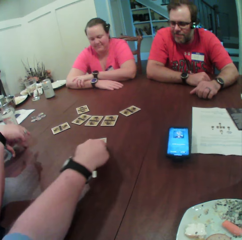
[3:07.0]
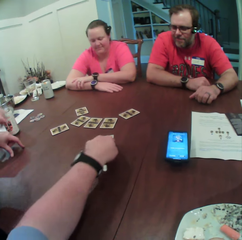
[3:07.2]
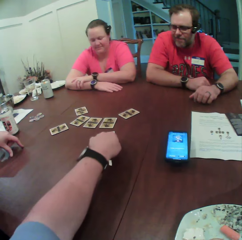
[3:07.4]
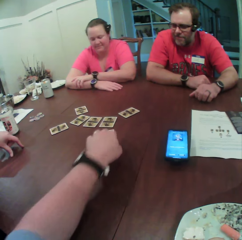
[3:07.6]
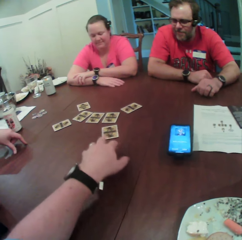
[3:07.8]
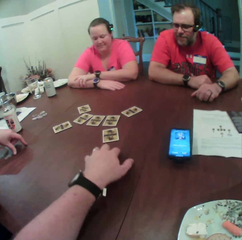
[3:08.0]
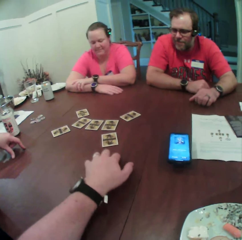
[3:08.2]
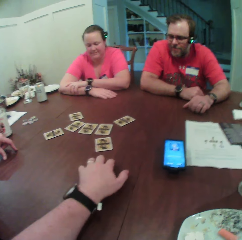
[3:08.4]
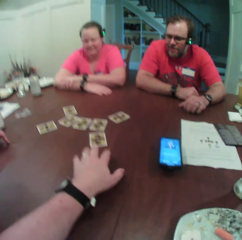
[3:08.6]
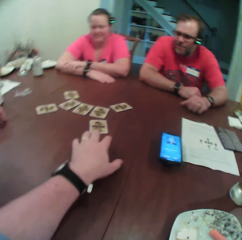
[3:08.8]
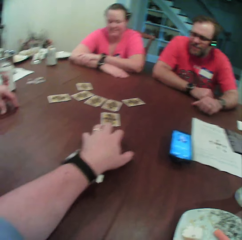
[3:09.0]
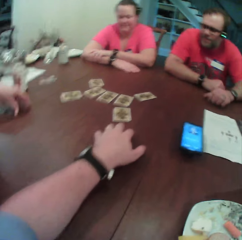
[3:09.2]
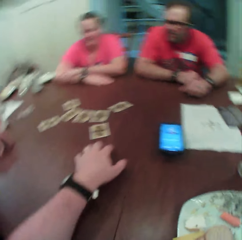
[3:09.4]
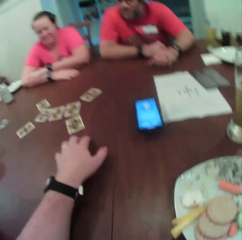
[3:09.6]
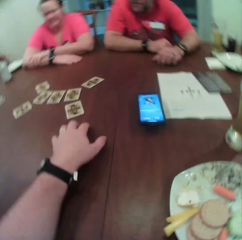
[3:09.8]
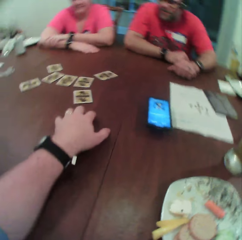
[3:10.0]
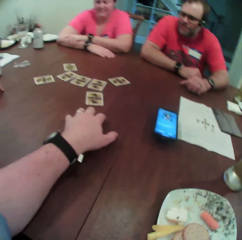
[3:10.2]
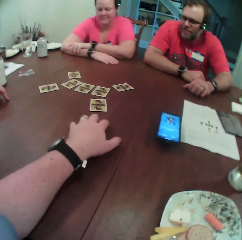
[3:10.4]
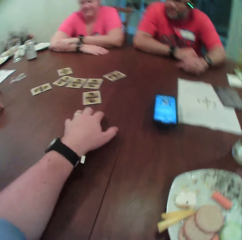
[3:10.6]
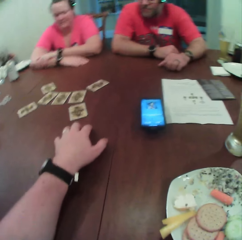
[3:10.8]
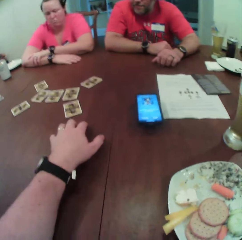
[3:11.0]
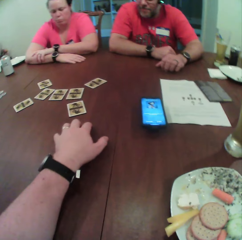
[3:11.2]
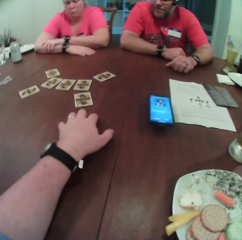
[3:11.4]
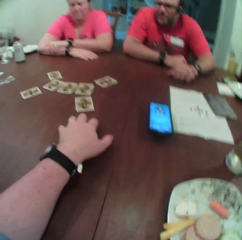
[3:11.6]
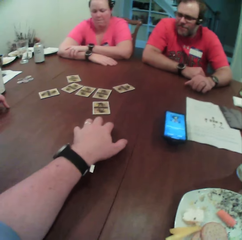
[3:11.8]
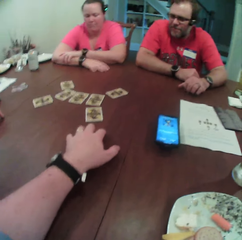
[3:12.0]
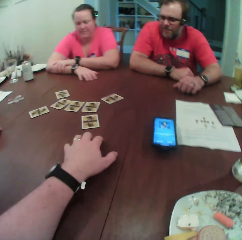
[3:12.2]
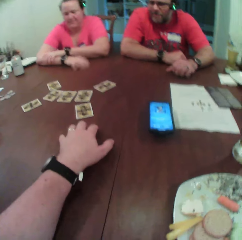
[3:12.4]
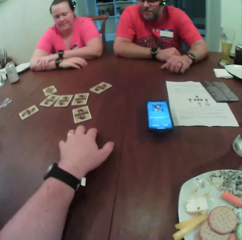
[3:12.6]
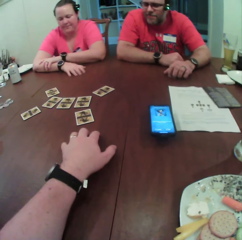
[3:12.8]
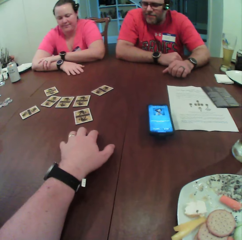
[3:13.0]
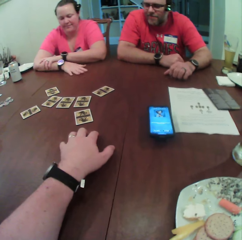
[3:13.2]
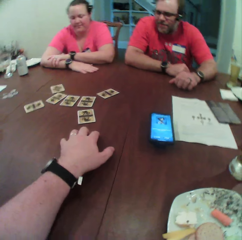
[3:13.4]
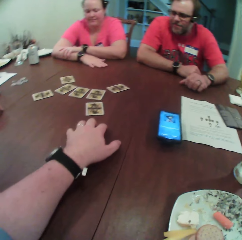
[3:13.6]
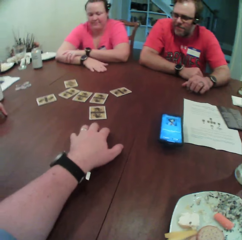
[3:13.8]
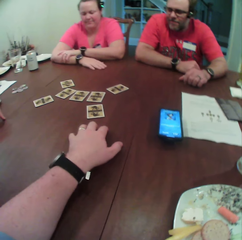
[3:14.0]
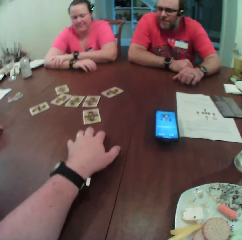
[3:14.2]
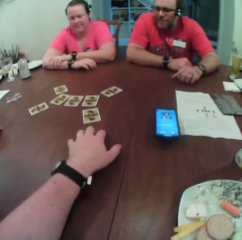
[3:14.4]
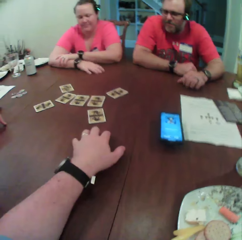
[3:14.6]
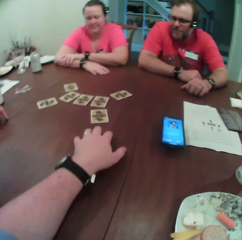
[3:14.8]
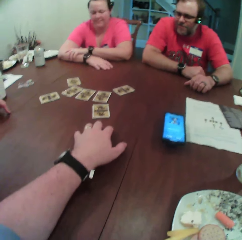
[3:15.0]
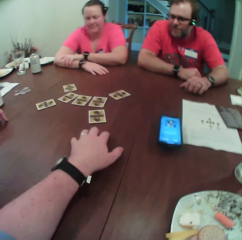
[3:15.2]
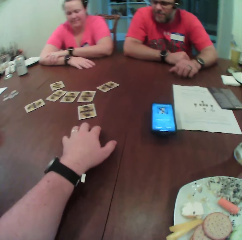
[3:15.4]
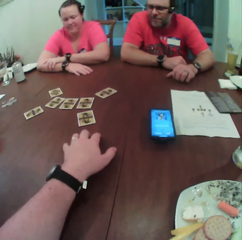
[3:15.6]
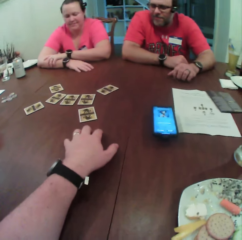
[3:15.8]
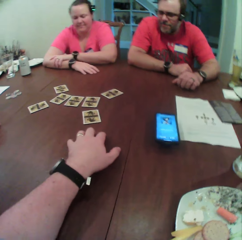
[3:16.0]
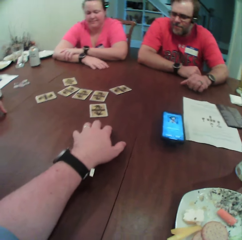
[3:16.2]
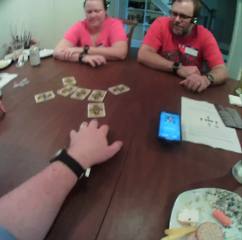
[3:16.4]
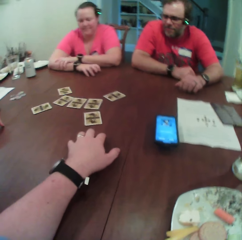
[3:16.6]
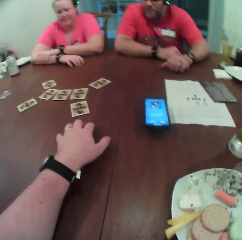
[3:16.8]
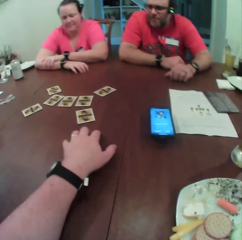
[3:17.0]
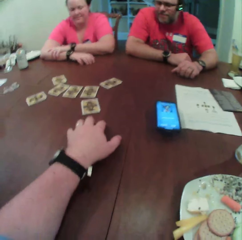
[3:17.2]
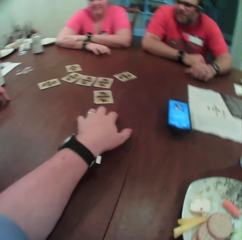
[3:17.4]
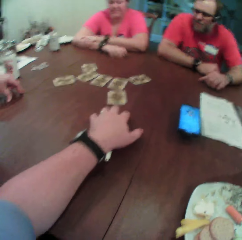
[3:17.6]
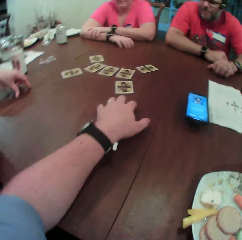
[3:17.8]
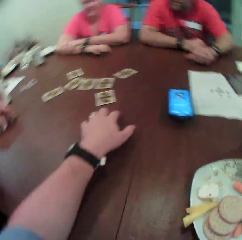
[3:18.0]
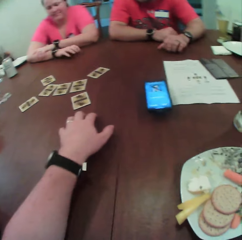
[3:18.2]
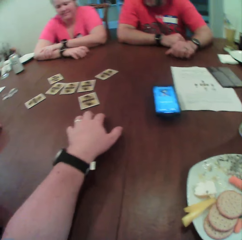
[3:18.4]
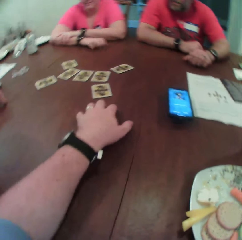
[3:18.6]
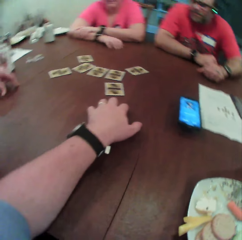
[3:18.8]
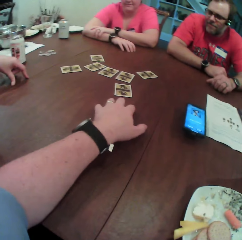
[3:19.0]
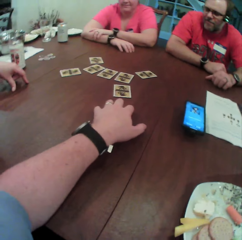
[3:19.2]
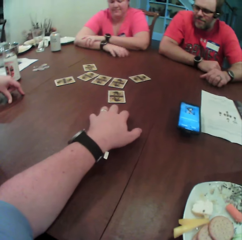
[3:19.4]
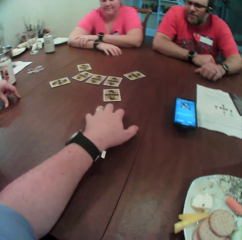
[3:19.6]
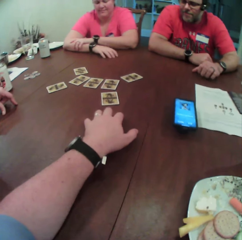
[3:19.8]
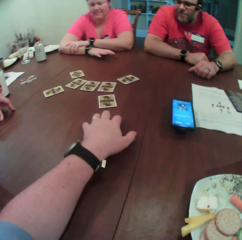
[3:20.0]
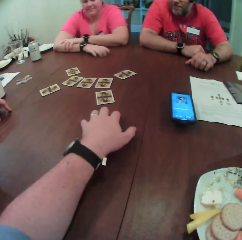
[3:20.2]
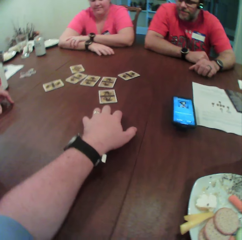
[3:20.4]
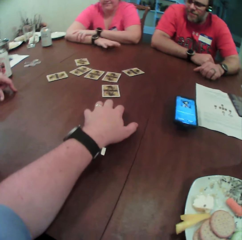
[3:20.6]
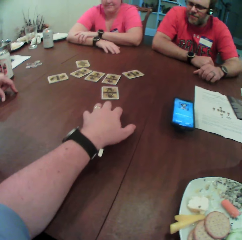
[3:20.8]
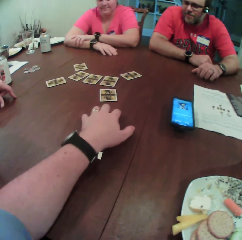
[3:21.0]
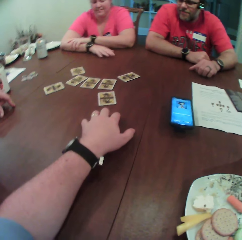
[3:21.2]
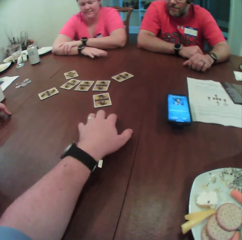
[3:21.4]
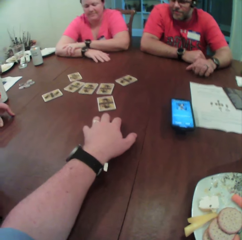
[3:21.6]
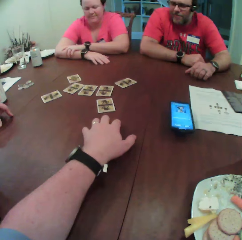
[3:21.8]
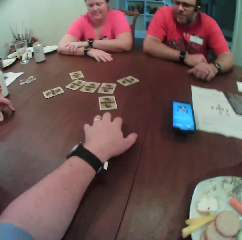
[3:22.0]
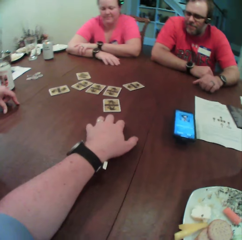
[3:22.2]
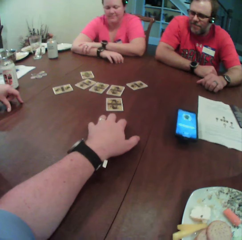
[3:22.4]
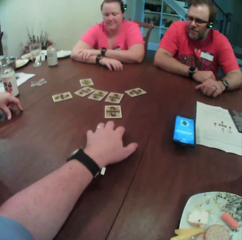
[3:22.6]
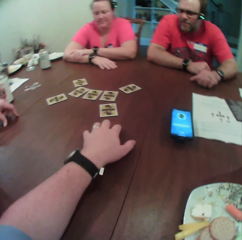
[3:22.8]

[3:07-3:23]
The camera wearer moves the card on the table with his left hand.

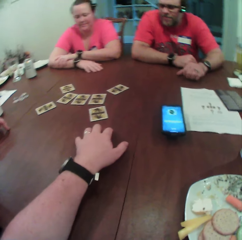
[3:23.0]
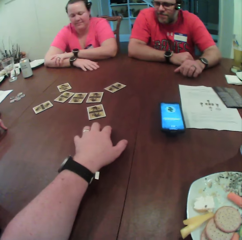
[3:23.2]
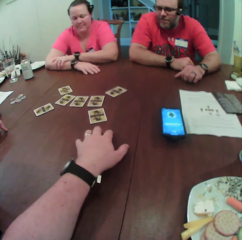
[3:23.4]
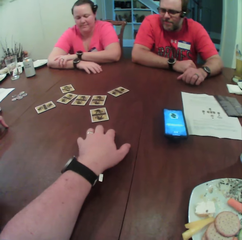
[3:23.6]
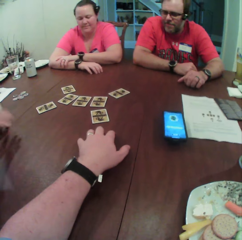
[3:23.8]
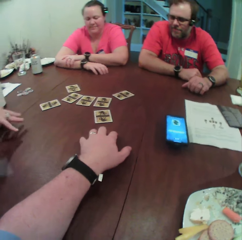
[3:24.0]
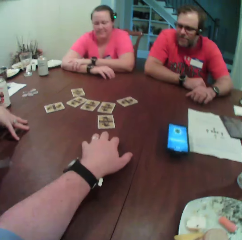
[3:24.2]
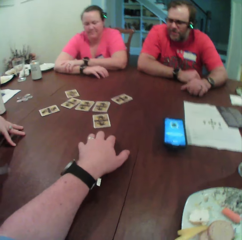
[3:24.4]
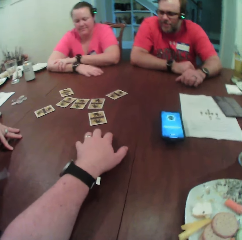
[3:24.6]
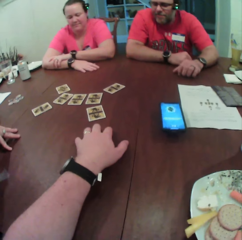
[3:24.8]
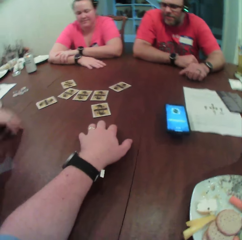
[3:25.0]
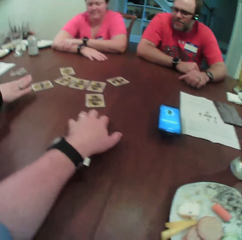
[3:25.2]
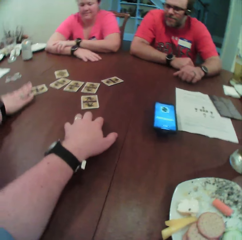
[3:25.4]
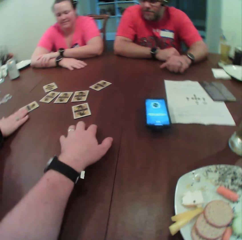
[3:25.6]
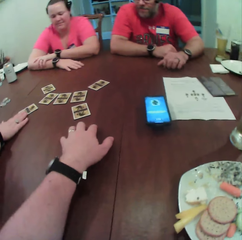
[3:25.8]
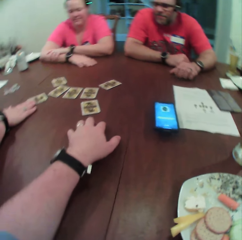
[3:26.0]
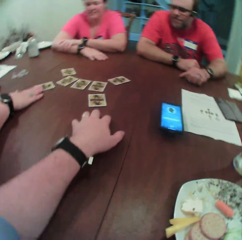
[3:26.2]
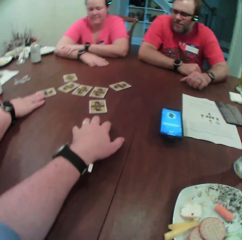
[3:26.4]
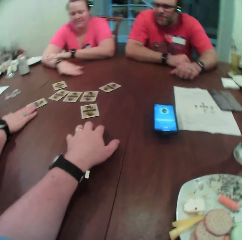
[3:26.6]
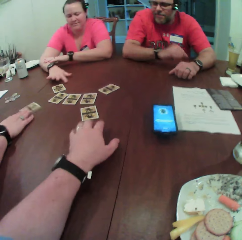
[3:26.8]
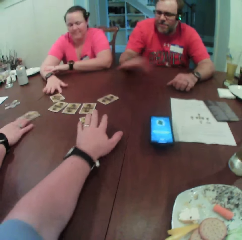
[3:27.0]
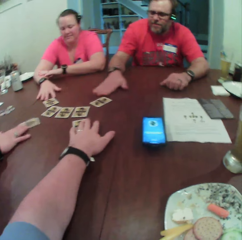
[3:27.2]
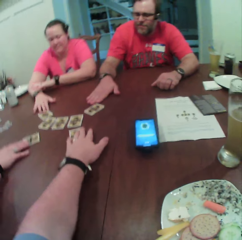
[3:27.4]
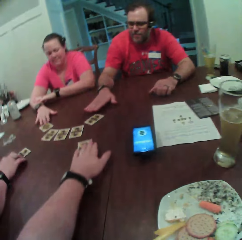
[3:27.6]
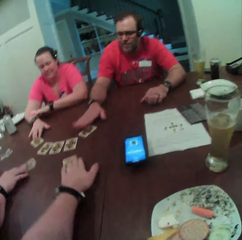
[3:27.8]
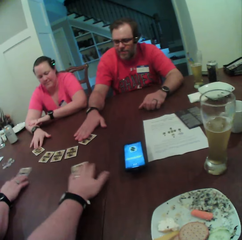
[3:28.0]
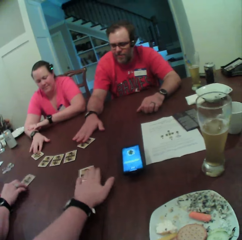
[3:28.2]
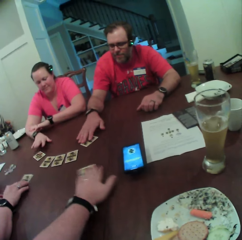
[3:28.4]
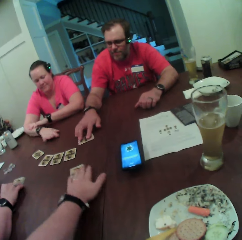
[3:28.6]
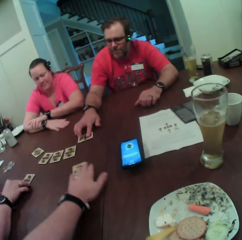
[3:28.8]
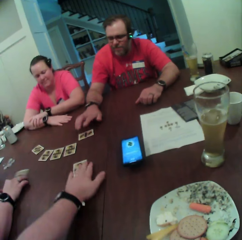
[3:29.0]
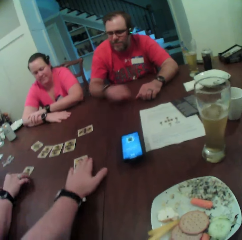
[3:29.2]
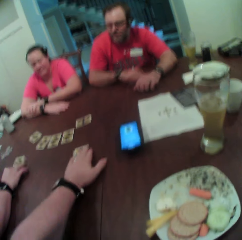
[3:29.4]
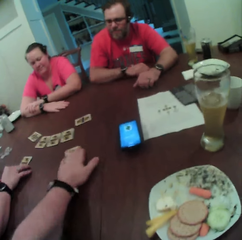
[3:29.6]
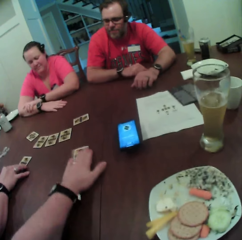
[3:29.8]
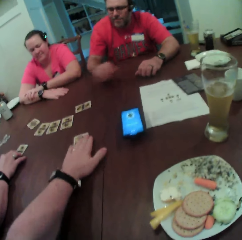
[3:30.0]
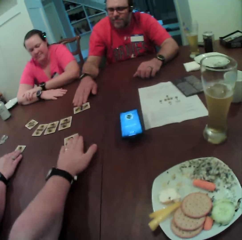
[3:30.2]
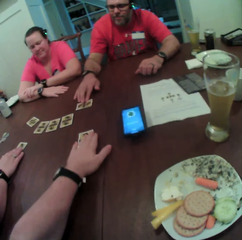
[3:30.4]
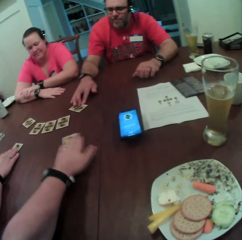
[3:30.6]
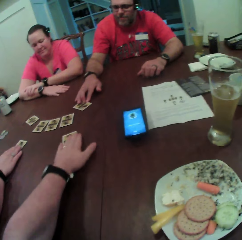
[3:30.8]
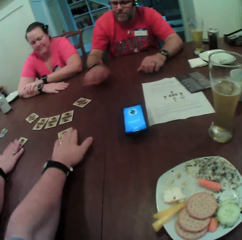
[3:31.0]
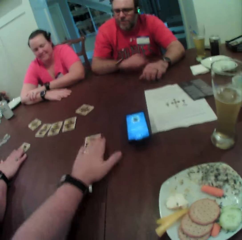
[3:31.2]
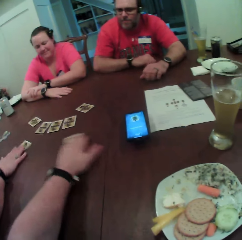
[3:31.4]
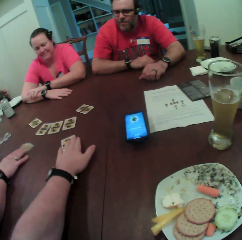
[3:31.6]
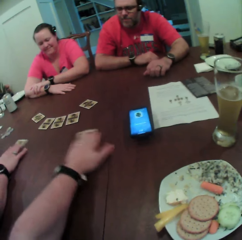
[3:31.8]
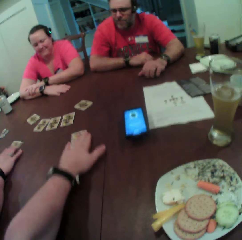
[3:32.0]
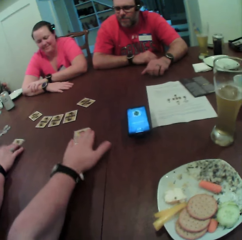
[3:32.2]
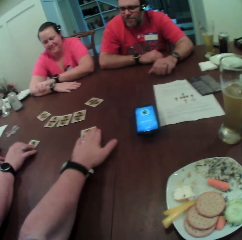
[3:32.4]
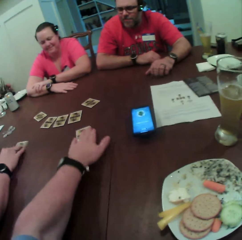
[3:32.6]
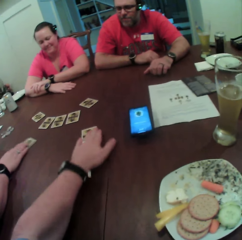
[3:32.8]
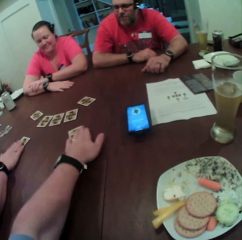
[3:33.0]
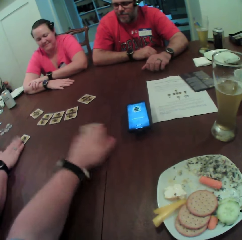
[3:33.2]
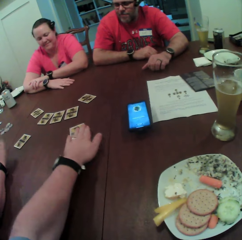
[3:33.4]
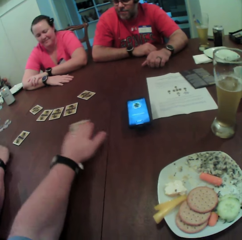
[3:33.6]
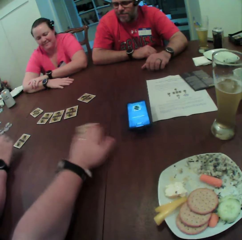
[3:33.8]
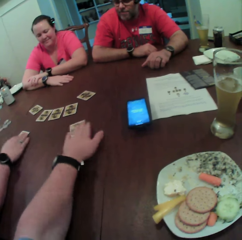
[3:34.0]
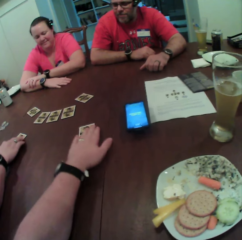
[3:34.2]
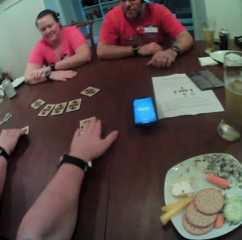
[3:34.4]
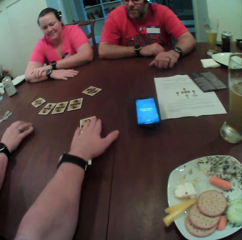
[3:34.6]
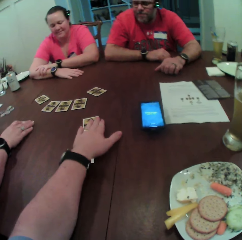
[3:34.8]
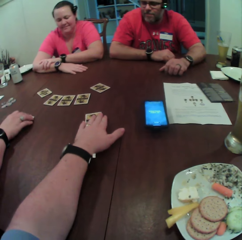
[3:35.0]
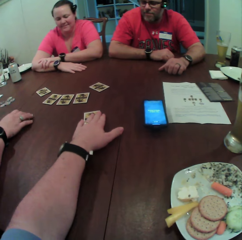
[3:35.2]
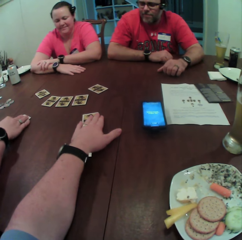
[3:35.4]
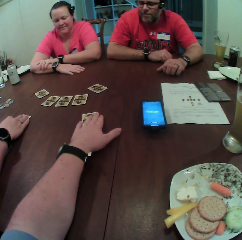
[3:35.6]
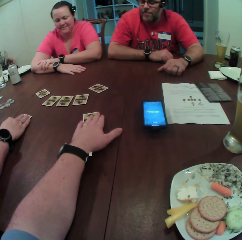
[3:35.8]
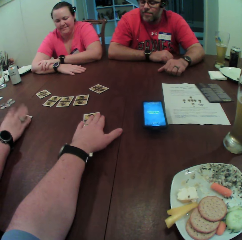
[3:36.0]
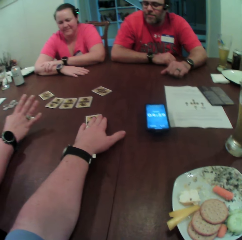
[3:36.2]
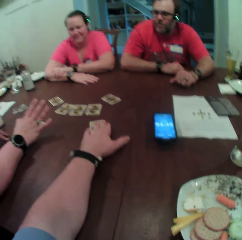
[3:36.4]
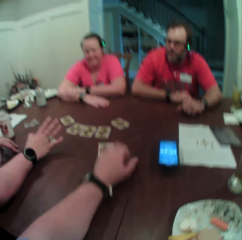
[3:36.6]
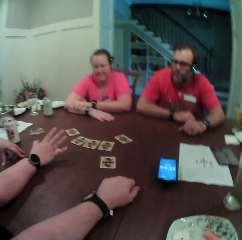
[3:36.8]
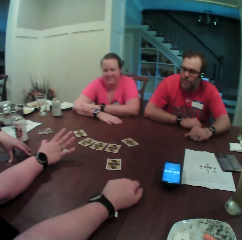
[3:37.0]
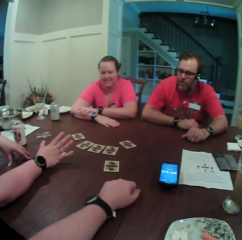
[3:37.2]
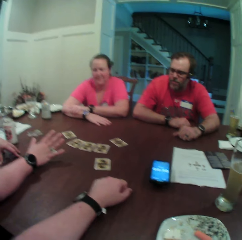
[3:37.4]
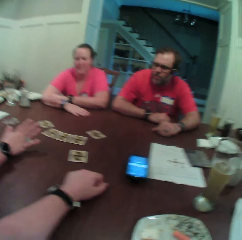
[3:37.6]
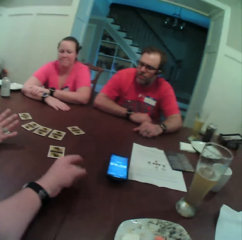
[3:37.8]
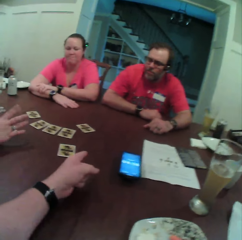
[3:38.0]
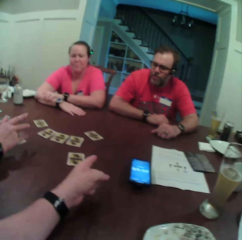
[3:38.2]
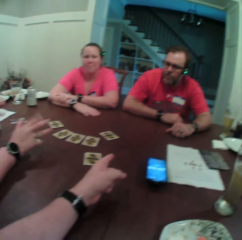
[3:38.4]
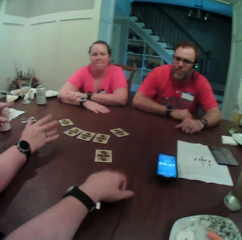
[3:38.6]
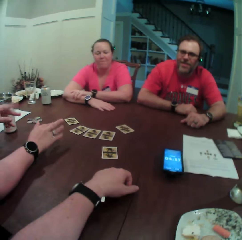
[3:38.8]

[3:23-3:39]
A woman moves the card on the table with her right hand. The woman rubs the card on the table. Another woman moves the card on the table with her right hand. The camera wearer moves the card on the table with his left hand. He rubs the card on the table. A man touches the card on the table with his right hand. The man touches the card on the table. The first woman touches the card on the table with her right hand.
